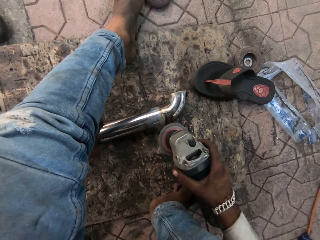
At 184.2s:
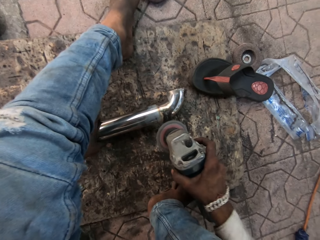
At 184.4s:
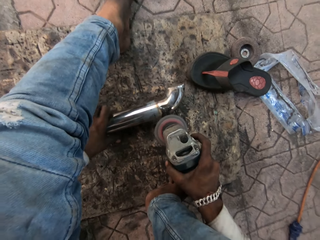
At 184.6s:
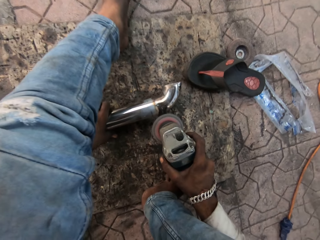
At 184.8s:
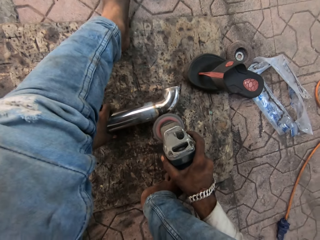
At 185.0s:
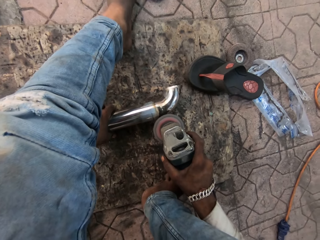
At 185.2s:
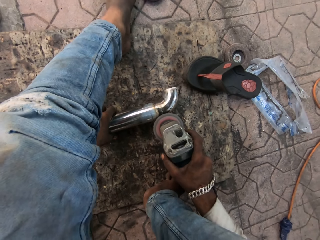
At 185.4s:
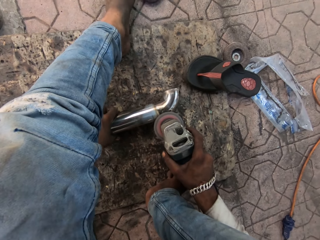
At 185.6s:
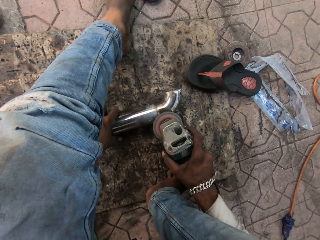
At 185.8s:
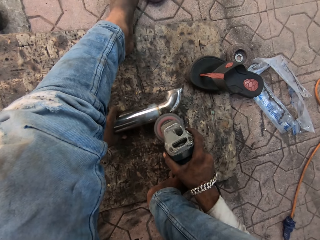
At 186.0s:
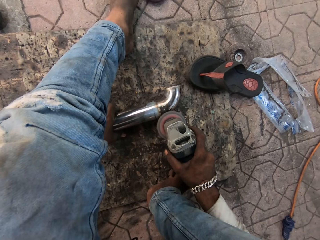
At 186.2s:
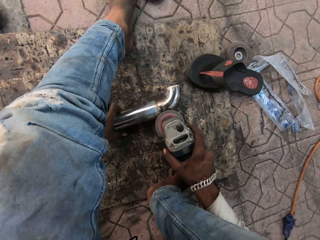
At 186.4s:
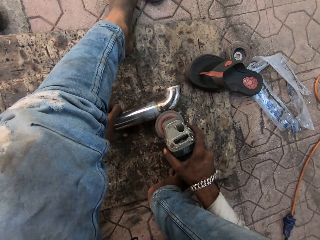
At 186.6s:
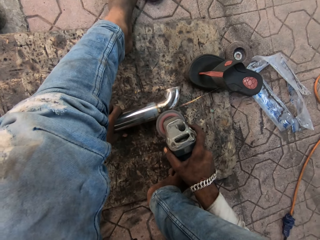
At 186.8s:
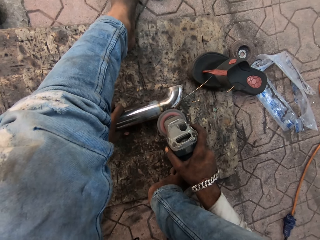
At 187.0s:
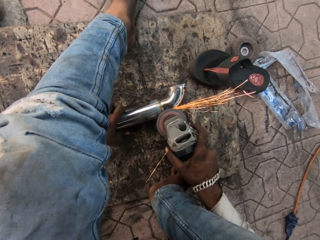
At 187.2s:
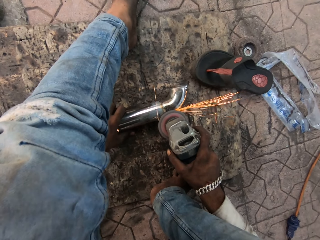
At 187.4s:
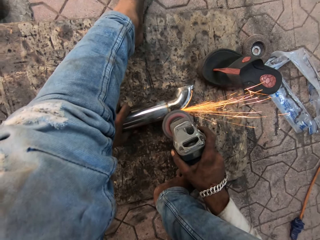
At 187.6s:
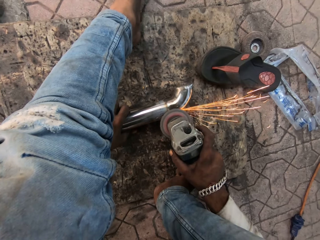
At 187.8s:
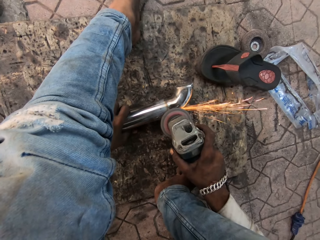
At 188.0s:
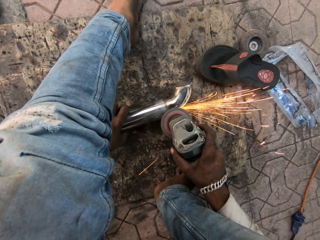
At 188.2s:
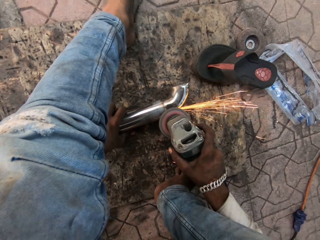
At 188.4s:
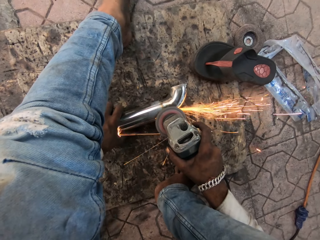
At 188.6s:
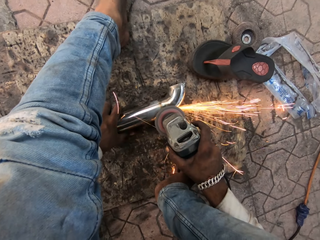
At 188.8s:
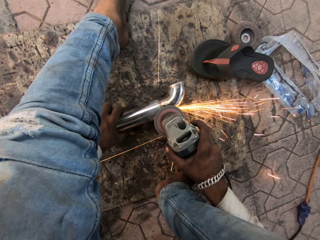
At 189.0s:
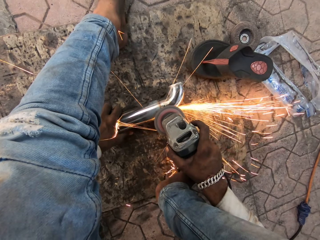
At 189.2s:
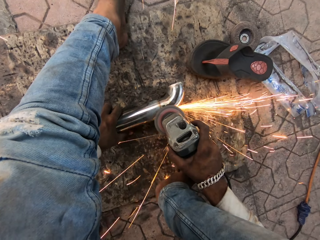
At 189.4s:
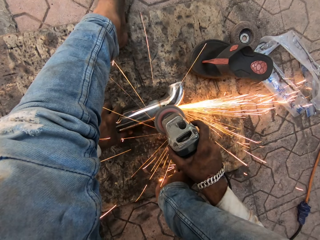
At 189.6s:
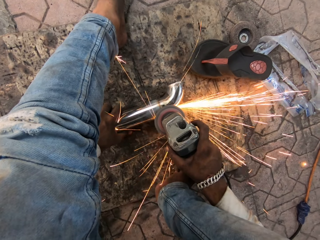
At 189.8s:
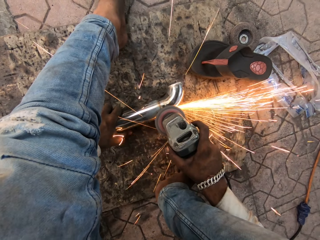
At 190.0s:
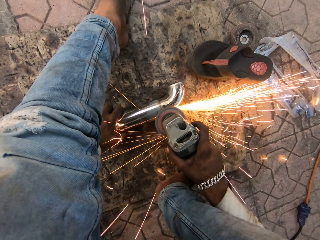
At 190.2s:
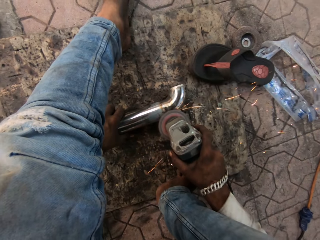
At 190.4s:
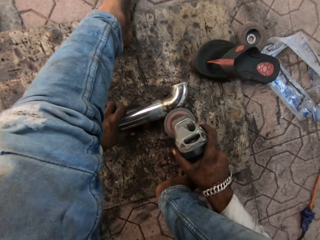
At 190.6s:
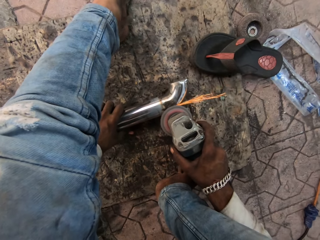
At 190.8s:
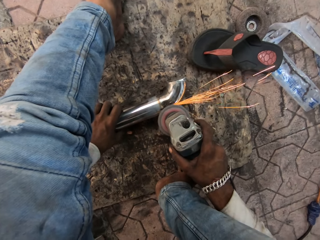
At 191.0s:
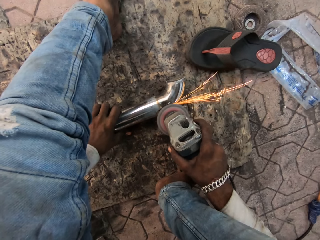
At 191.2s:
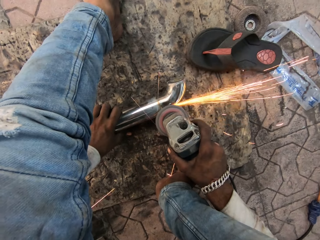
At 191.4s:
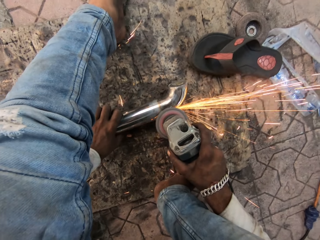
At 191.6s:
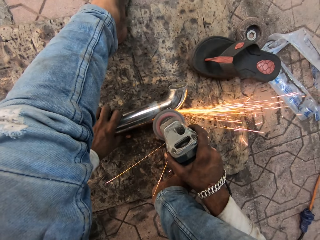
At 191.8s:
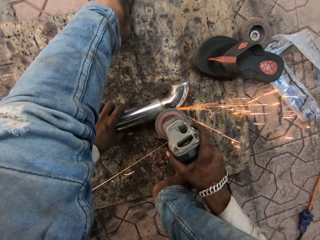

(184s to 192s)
The camera wearer smoothens the metal. They grind the metal rod.

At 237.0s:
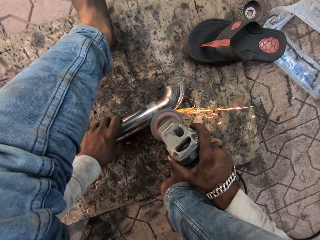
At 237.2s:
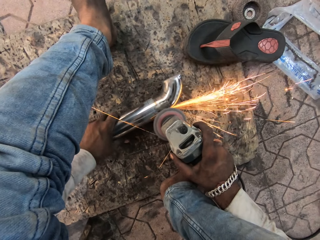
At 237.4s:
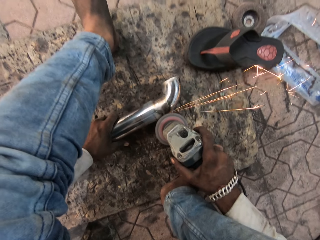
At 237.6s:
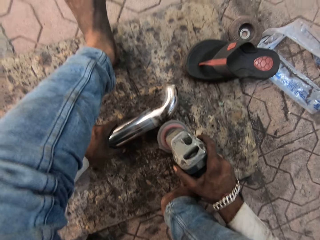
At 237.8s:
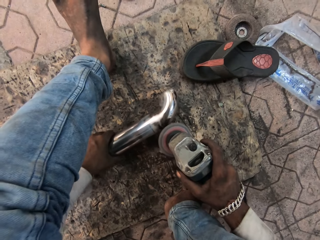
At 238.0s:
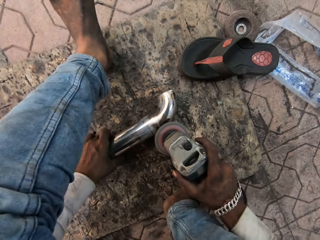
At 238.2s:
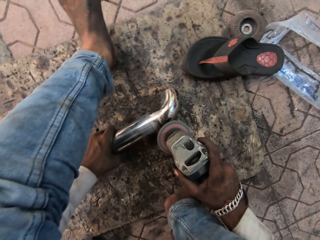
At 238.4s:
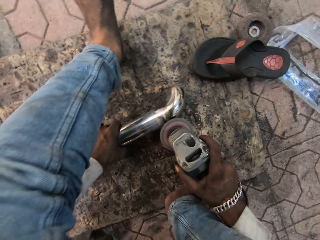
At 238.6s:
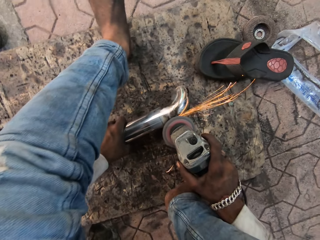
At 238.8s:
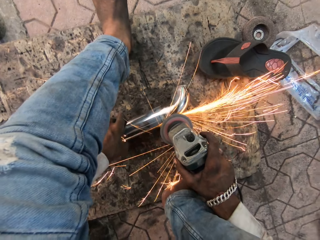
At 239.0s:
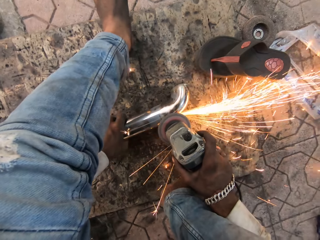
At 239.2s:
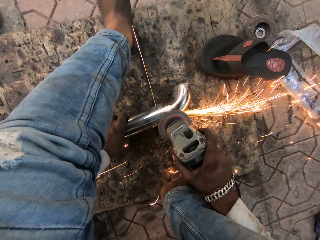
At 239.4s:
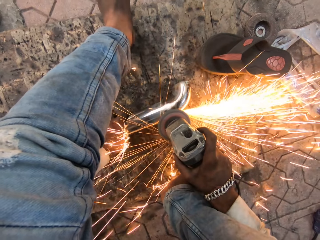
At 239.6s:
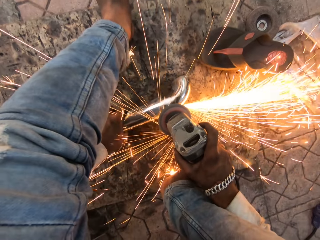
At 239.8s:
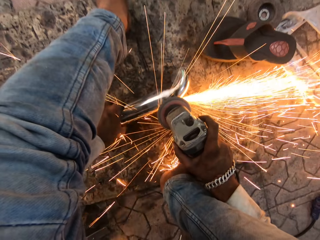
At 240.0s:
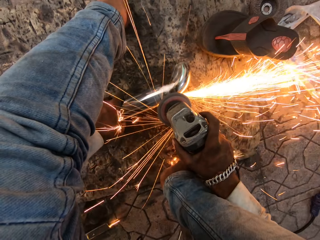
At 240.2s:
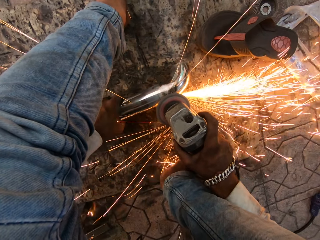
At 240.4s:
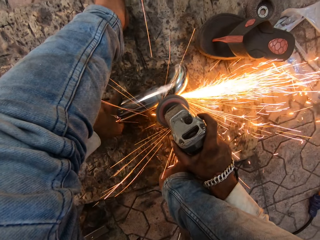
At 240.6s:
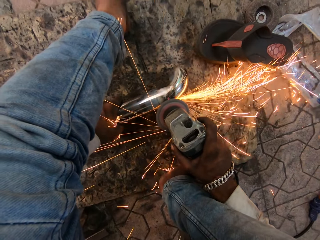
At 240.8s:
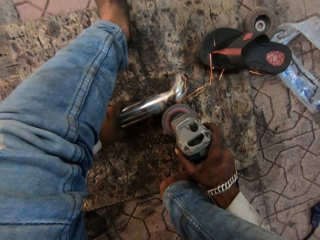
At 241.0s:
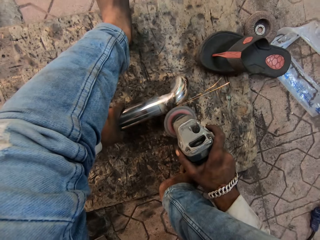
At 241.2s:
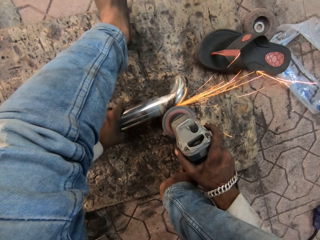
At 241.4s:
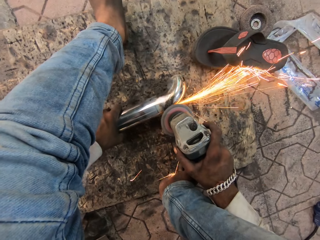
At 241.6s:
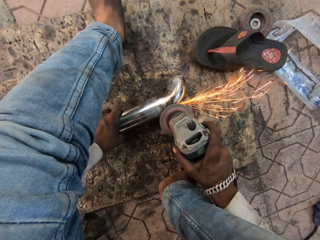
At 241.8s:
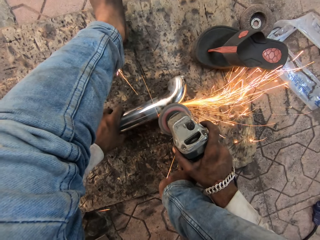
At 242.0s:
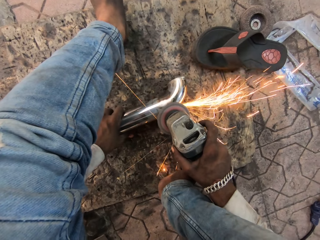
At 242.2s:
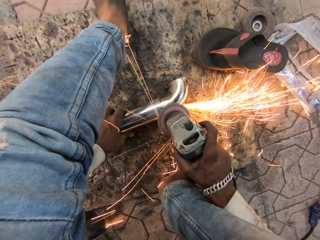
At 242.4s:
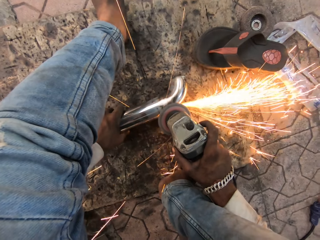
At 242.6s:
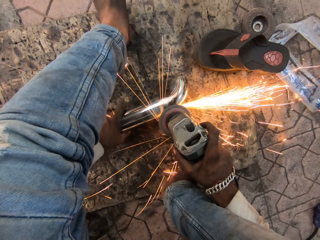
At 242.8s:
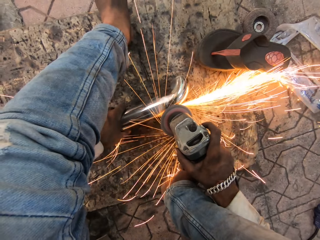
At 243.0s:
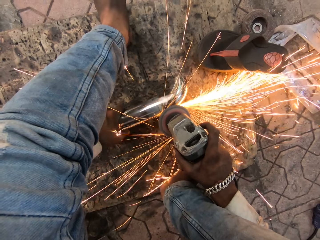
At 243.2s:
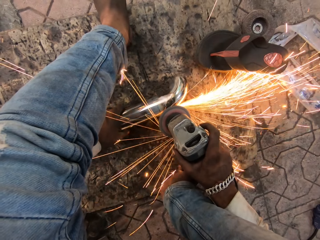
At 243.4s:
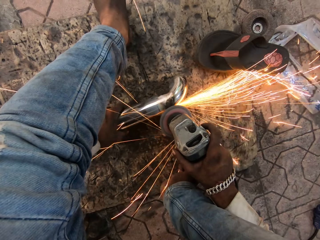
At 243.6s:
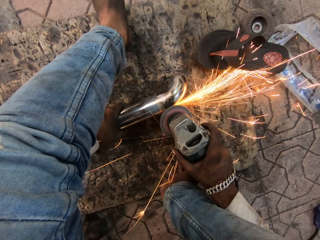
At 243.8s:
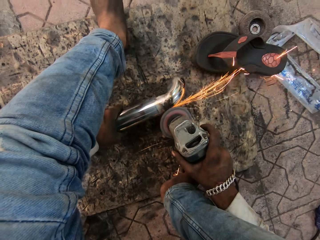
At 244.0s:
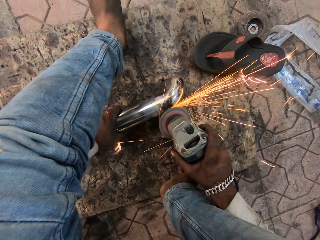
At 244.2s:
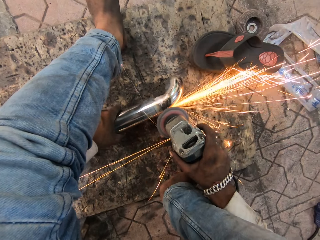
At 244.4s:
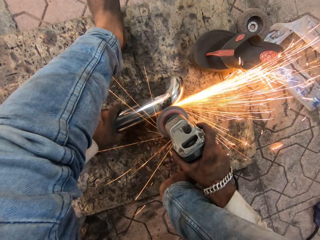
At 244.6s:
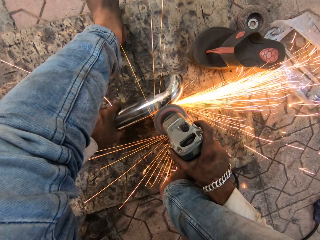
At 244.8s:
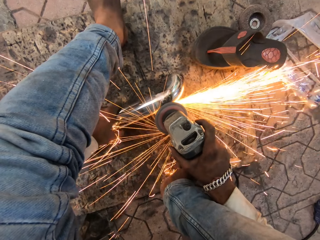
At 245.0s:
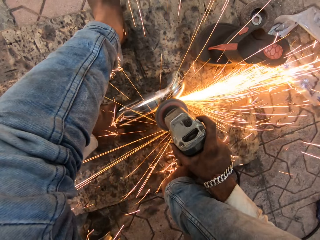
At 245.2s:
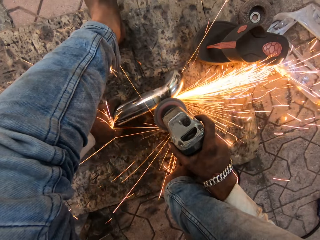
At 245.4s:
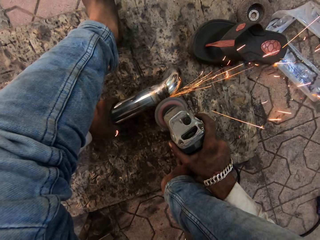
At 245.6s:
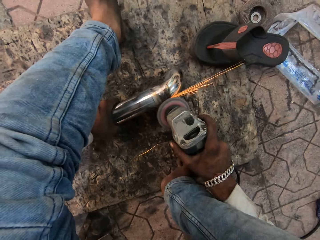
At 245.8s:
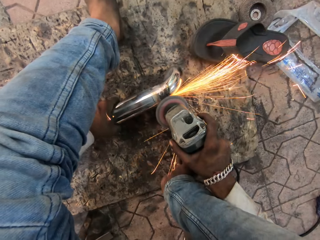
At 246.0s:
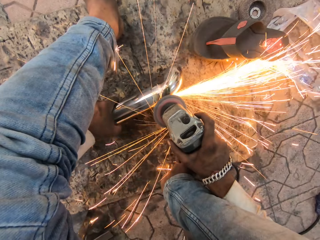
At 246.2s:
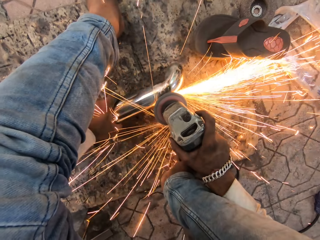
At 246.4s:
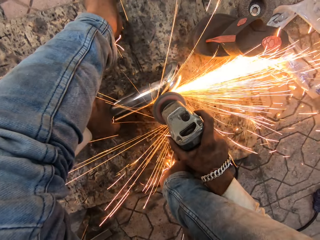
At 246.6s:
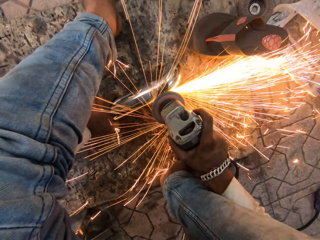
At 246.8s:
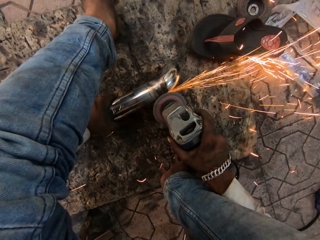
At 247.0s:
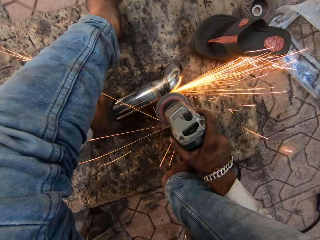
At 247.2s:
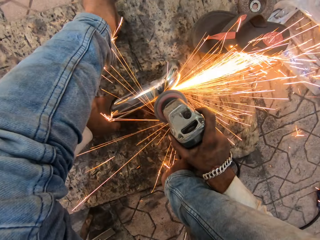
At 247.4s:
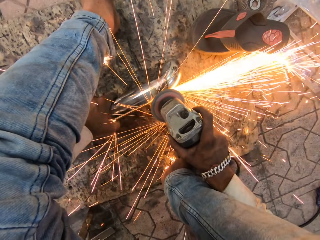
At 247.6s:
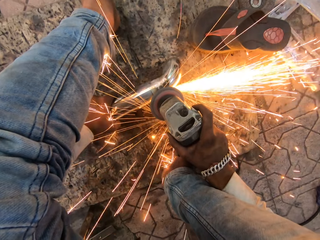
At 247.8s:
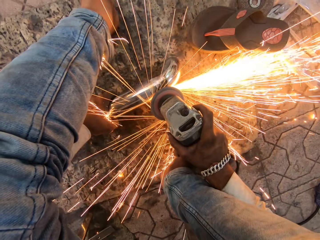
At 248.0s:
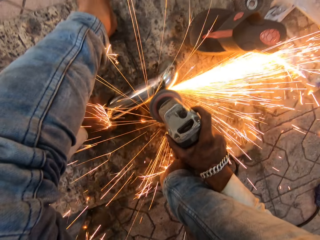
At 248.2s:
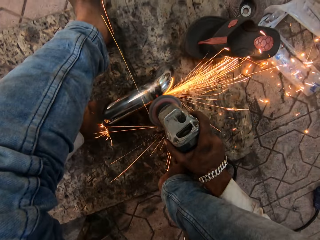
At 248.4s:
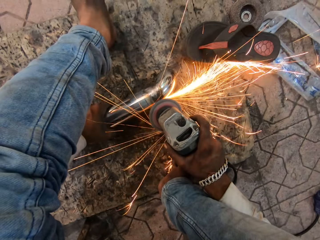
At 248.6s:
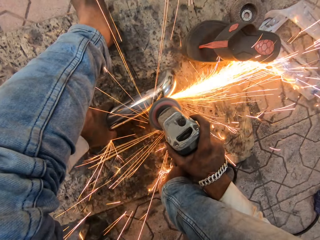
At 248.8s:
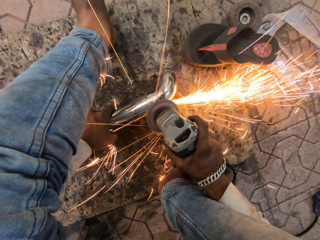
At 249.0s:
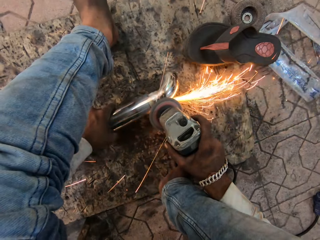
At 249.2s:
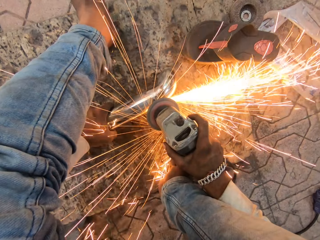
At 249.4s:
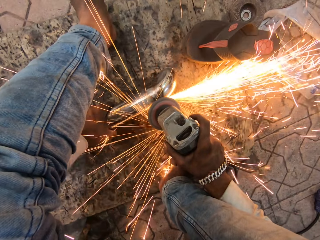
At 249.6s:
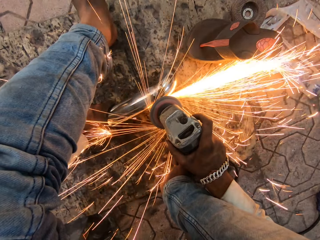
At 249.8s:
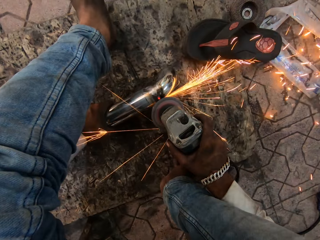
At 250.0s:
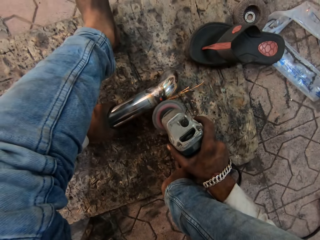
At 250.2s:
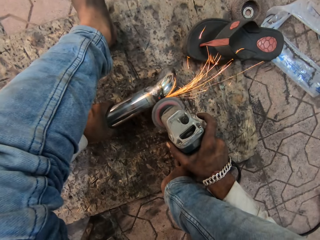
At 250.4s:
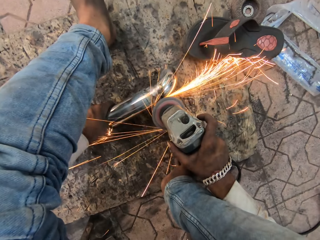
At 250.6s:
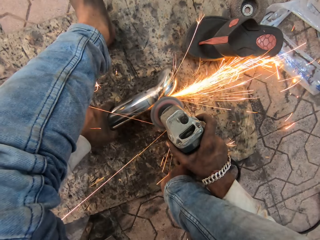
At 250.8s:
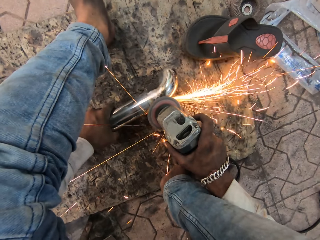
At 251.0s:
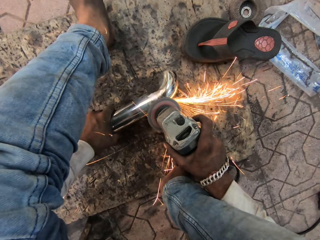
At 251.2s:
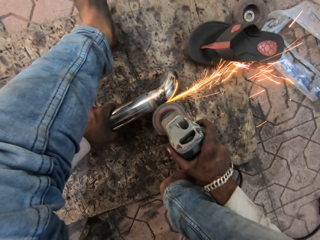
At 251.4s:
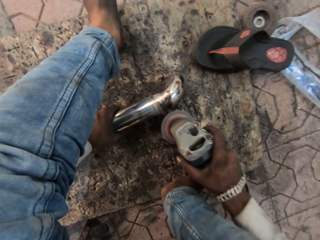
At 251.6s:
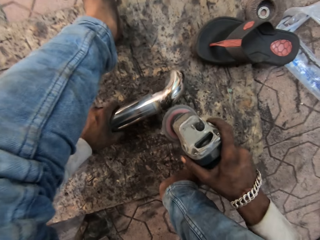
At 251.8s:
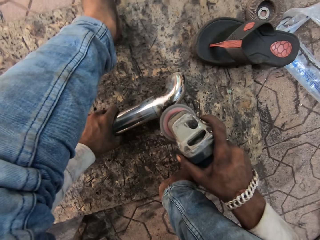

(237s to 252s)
The camera wearer flips the metal. They smoothen the metal.
